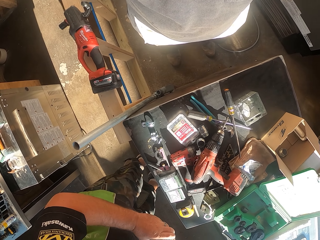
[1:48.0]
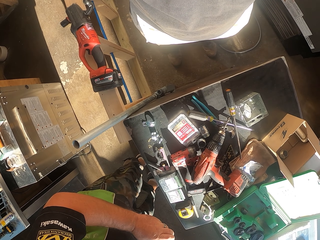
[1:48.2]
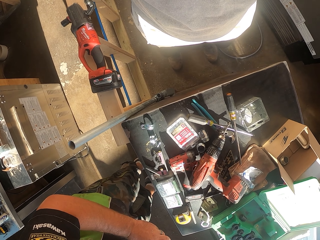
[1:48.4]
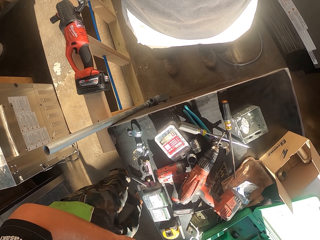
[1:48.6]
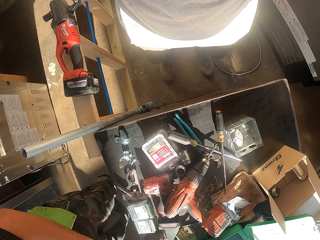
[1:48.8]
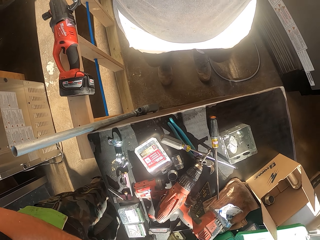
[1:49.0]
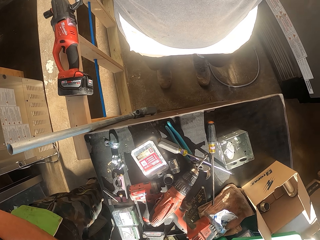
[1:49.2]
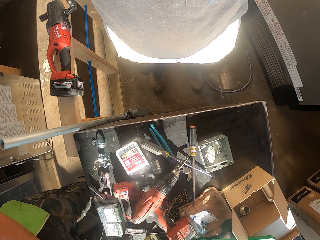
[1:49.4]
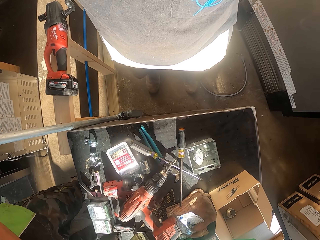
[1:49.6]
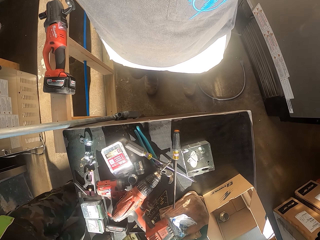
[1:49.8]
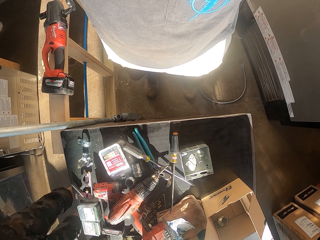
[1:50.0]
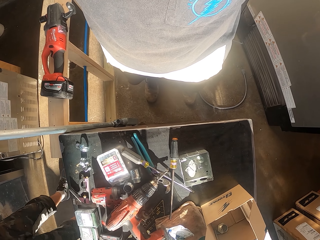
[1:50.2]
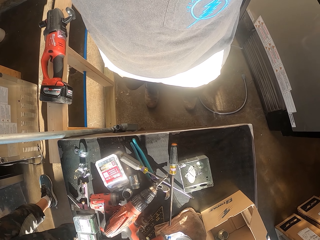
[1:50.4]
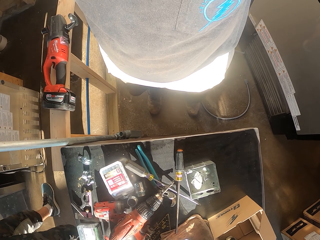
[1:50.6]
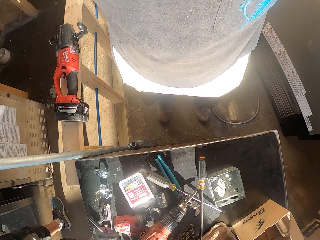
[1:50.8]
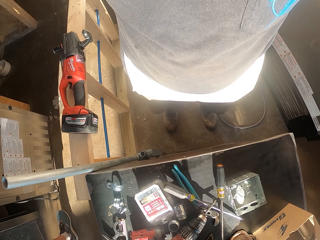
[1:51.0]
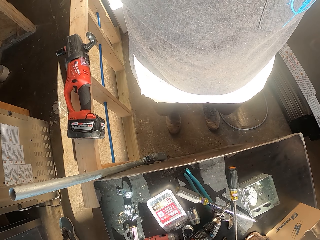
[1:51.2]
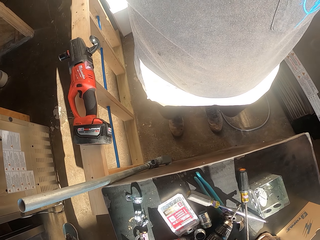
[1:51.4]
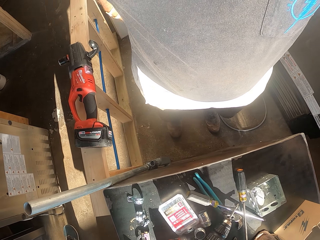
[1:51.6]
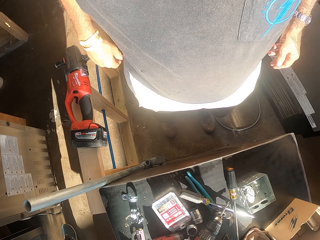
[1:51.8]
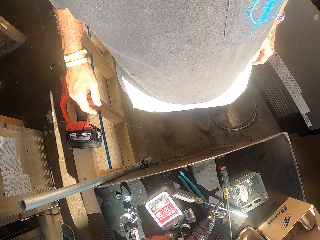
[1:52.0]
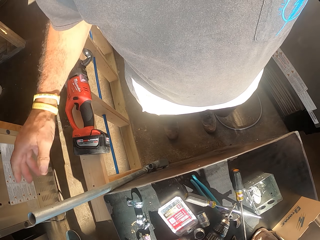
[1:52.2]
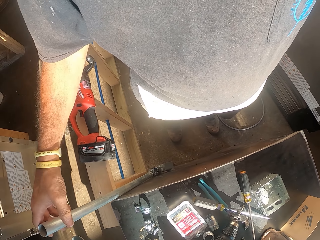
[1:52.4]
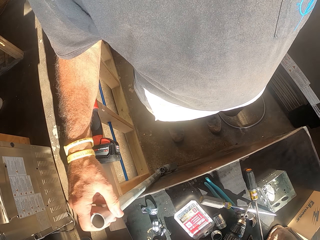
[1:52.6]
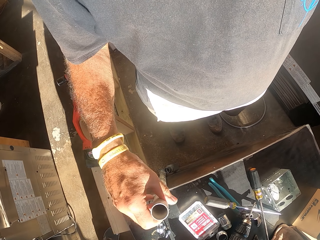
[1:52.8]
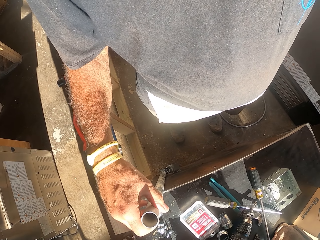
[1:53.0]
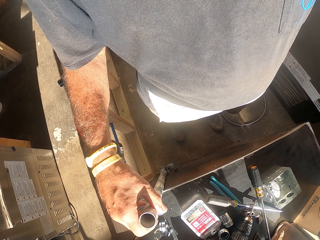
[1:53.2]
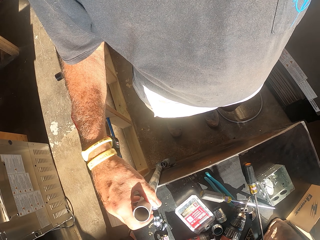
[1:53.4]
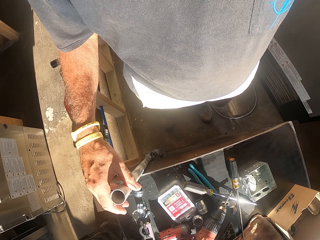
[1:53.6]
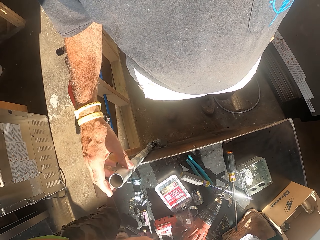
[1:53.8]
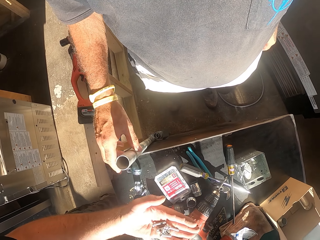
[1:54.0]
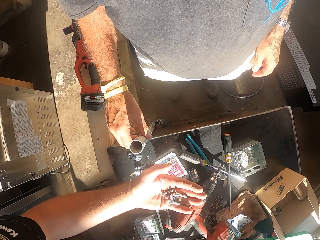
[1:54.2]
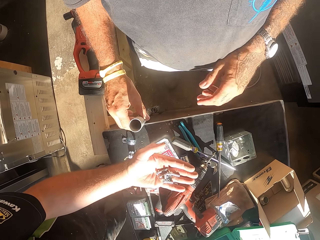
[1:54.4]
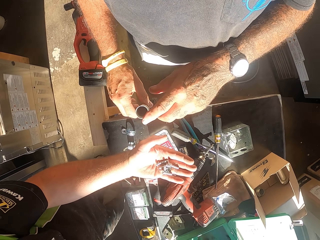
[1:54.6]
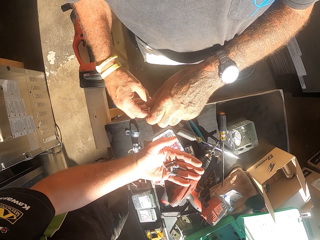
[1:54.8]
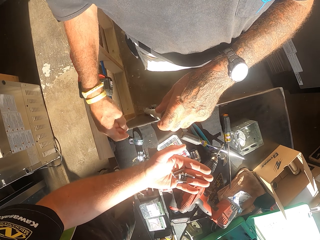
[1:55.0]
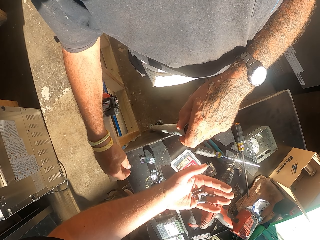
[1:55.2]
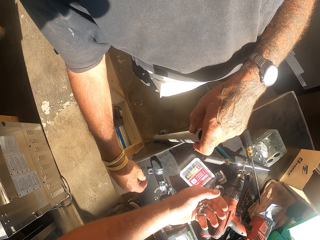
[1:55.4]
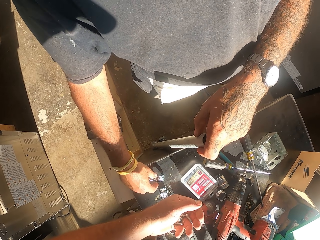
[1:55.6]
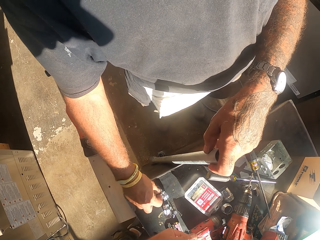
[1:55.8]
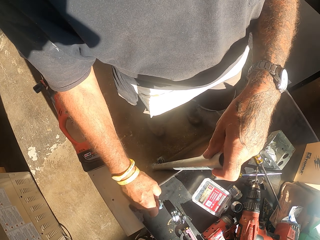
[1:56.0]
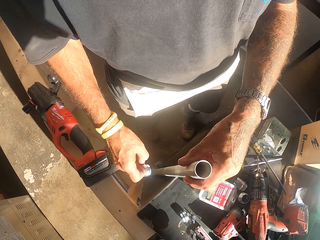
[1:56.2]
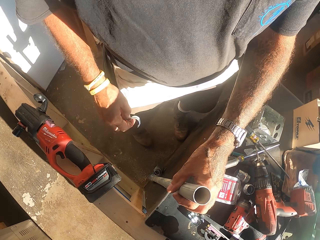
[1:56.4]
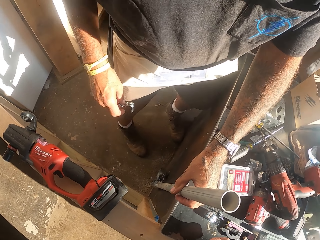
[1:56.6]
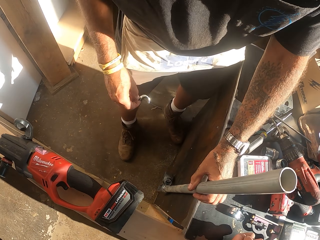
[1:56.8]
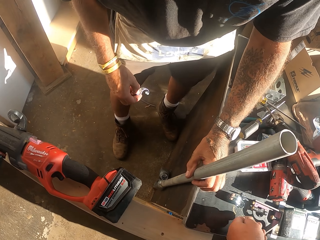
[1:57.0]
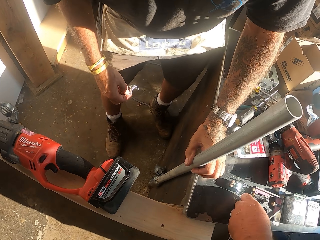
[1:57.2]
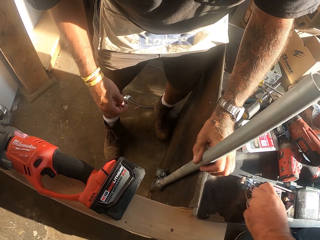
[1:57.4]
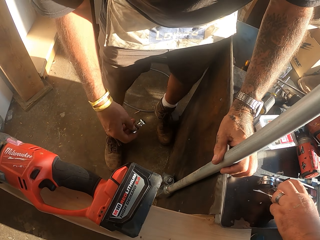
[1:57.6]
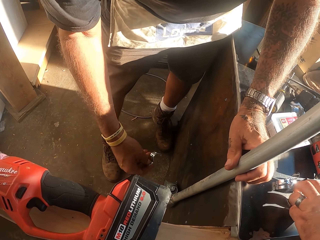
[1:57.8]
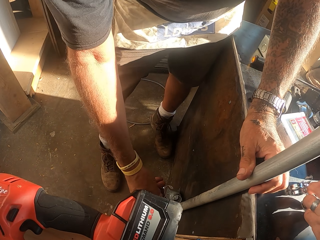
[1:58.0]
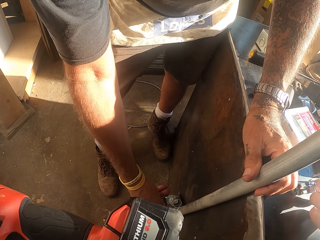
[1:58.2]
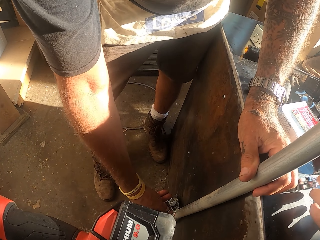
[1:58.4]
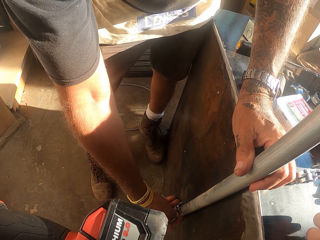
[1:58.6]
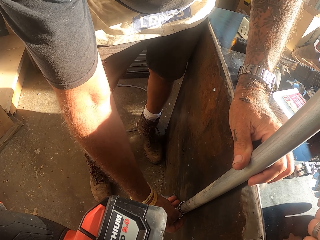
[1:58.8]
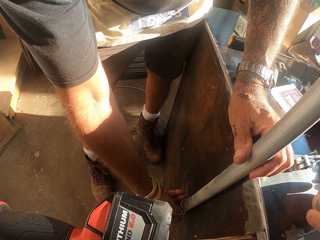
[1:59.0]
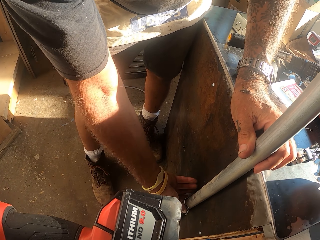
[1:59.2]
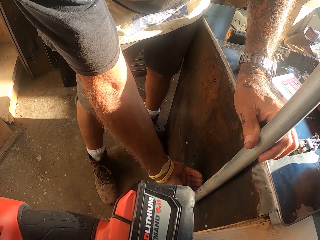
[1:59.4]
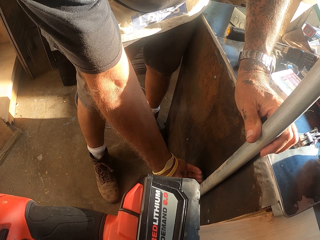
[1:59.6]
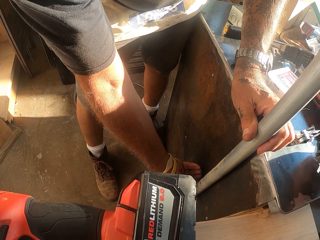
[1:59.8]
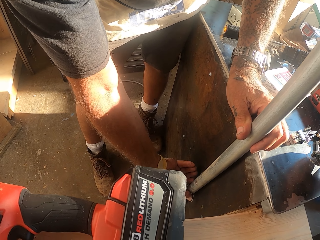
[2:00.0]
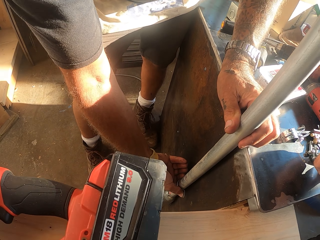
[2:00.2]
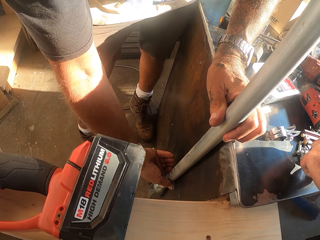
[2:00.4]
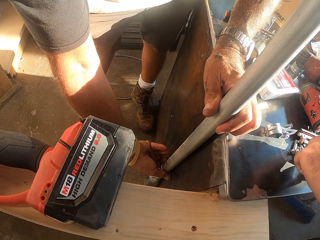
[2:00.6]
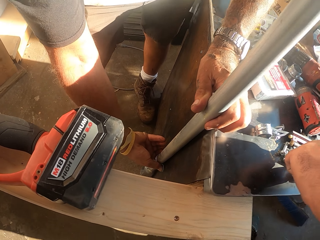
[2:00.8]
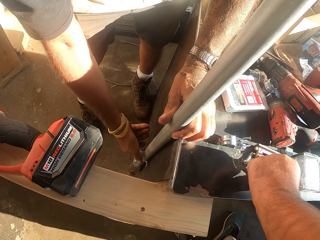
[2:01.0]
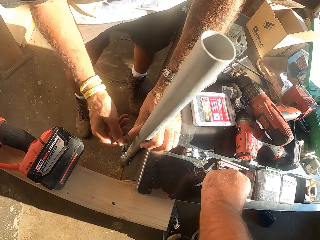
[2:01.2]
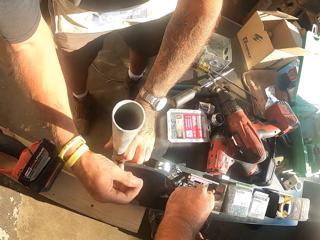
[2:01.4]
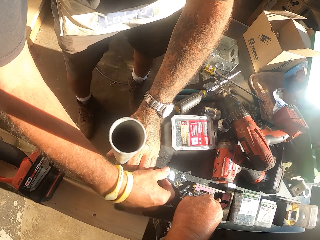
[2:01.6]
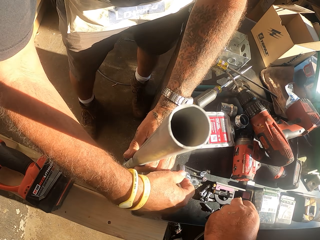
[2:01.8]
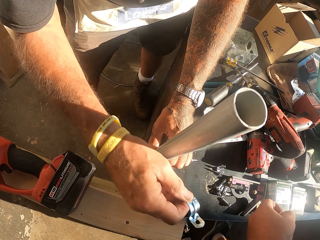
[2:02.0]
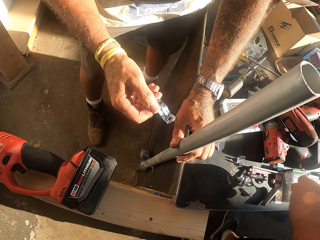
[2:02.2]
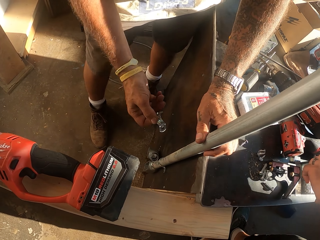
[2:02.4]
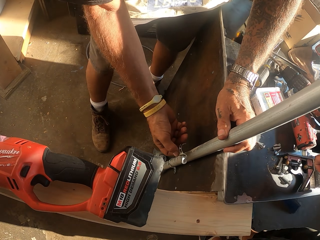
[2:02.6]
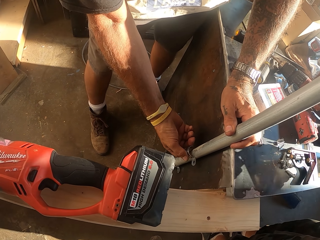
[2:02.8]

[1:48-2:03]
The camera wearer adjusts the metal pole. They pick up a metal clamp on the counter. They hold the steel. They fix the metal clamp on the metal pole.

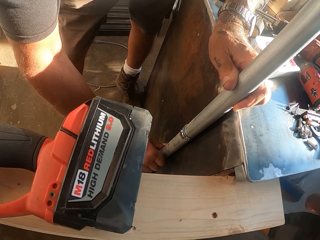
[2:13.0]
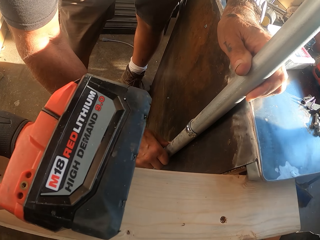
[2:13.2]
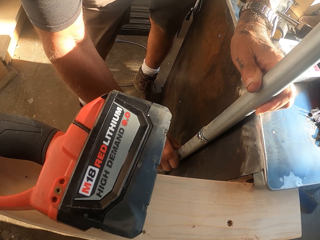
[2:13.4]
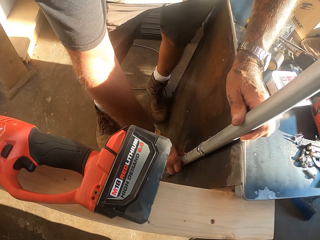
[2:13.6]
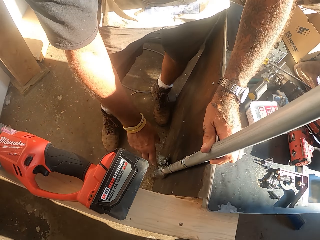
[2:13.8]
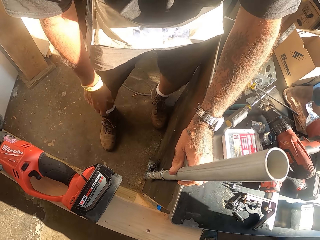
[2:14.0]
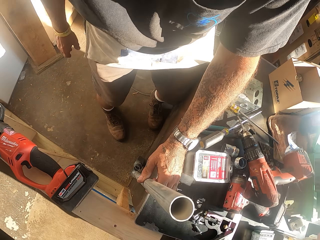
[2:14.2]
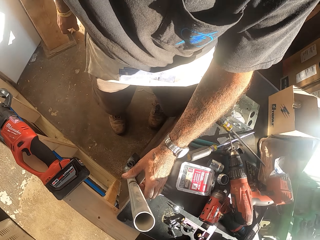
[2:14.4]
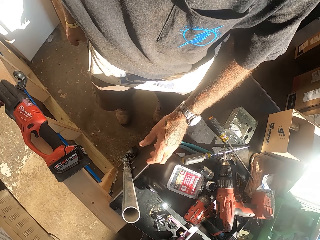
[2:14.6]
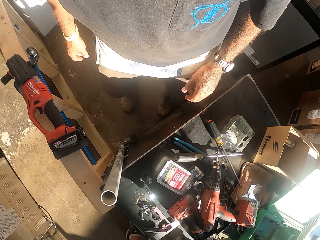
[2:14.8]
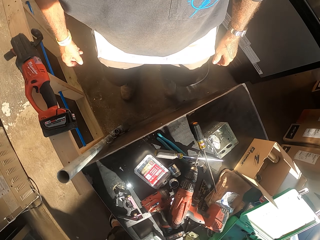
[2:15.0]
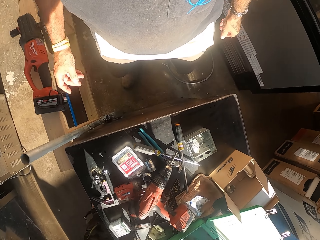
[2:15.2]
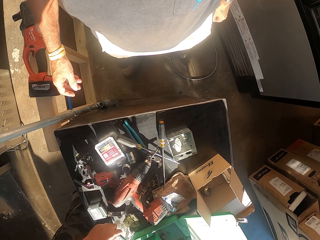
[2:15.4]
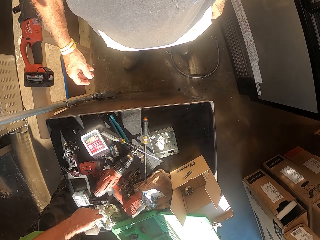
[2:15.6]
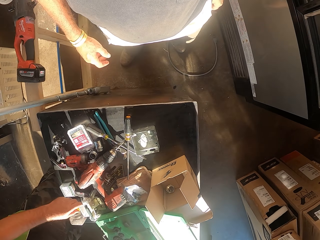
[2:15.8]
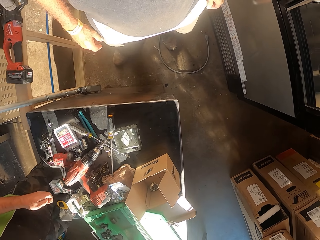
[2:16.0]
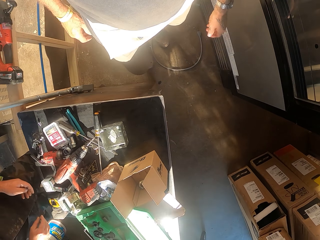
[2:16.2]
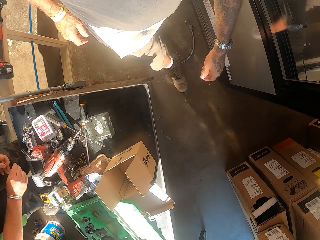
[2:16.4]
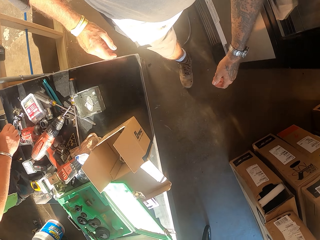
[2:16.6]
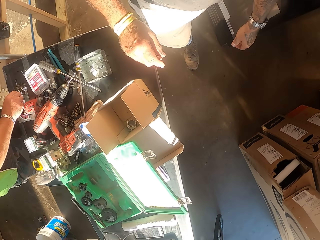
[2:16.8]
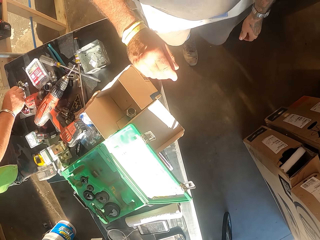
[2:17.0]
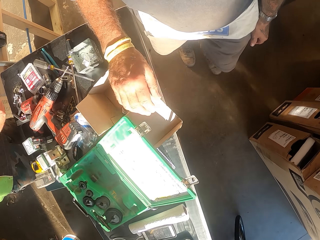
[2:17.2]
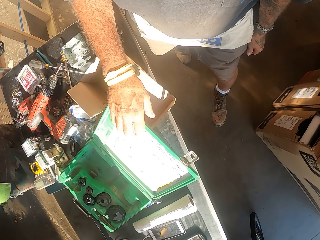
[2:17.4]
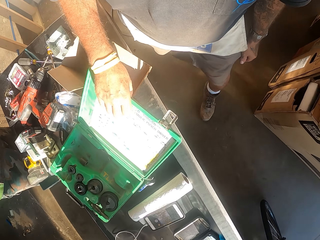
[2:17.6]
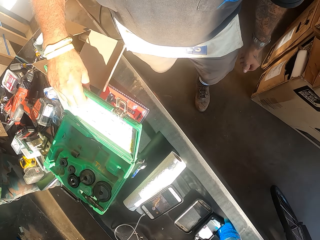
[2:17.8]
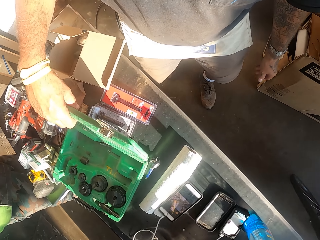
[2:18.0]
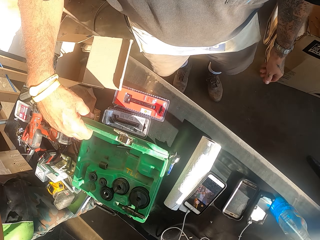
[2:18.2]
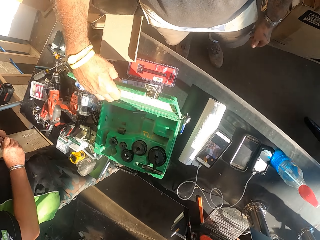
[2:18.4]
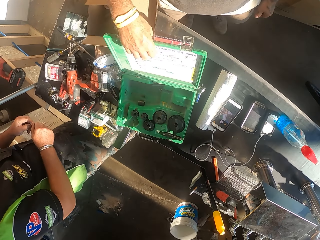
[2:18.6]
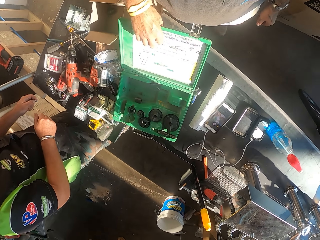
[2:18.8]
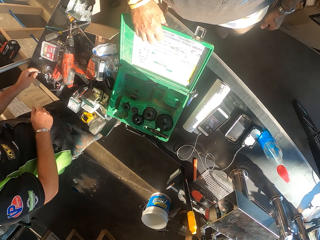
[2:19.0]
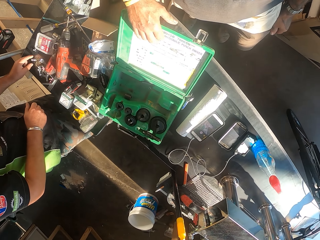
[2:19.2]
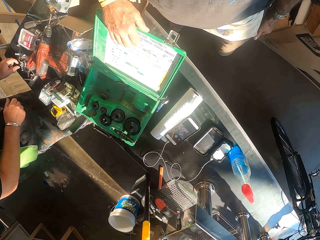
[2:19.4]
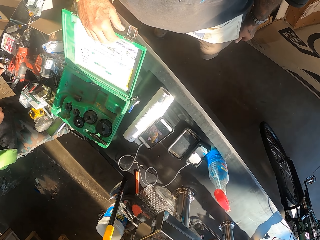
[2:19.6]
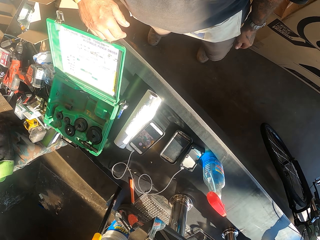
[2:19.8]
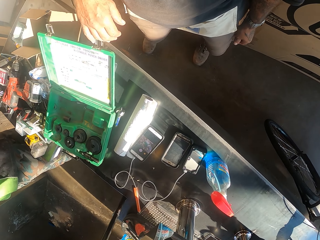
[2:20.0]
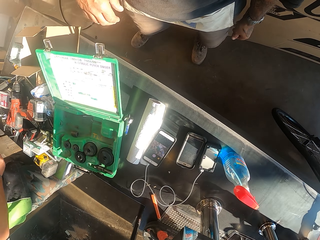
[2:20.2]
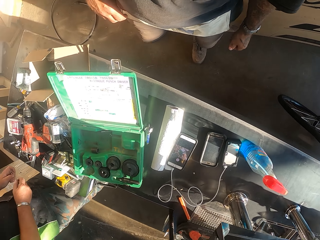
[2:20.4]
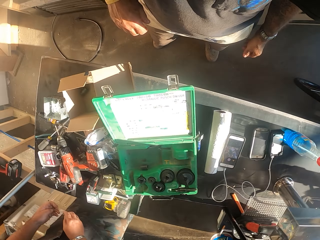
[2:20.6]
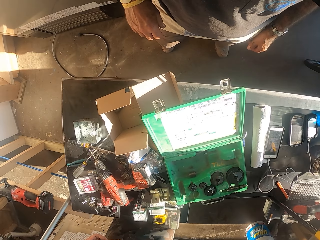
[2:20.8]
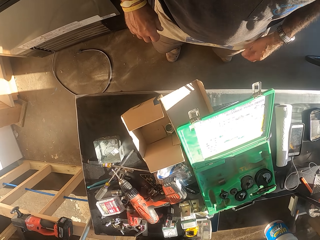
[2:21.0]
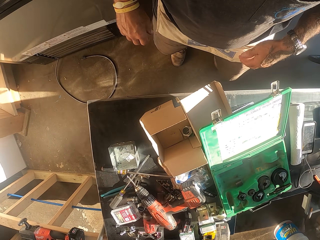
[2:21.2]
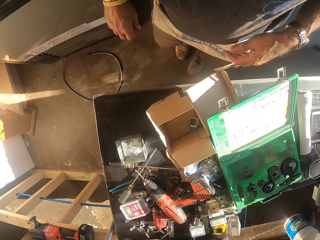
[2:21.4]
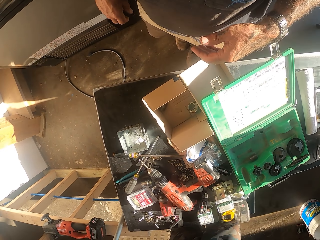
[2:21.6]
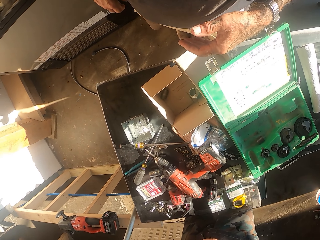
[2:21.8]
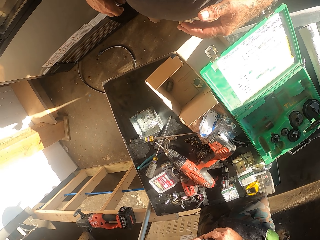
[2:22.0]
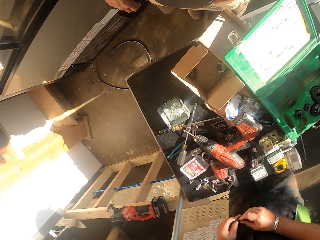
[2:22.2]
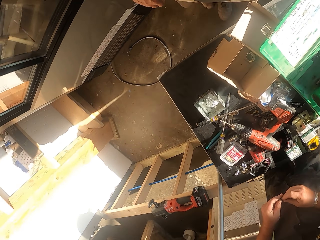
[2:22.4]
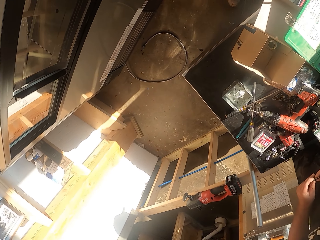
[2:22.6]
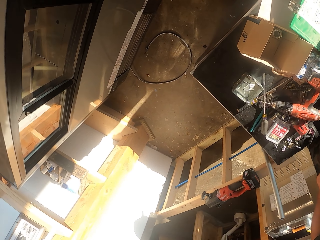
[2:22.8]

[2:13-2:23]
The camera wearer walks in the garage. They check the tool table. They look around.
